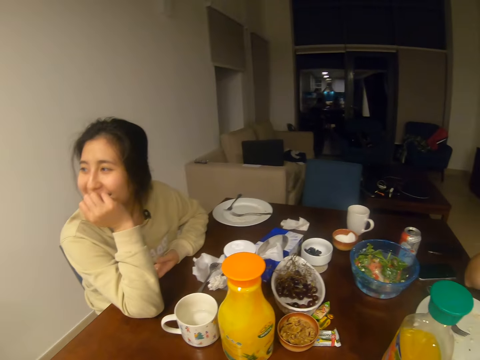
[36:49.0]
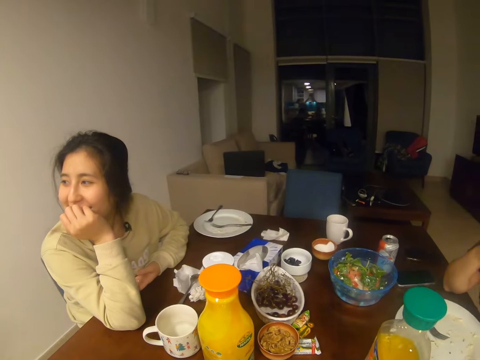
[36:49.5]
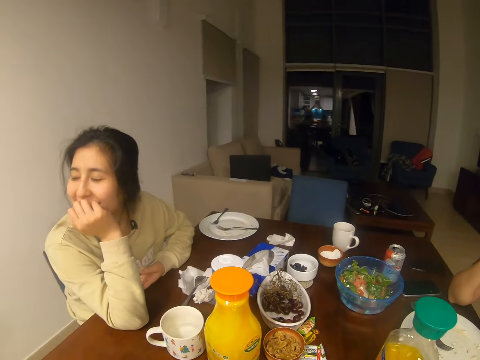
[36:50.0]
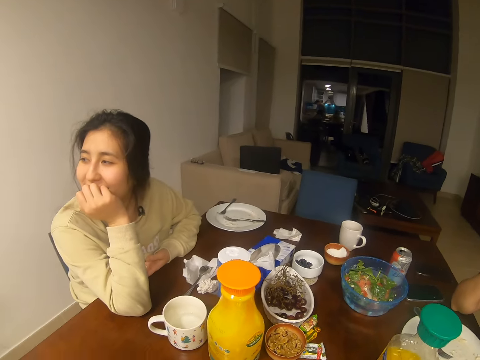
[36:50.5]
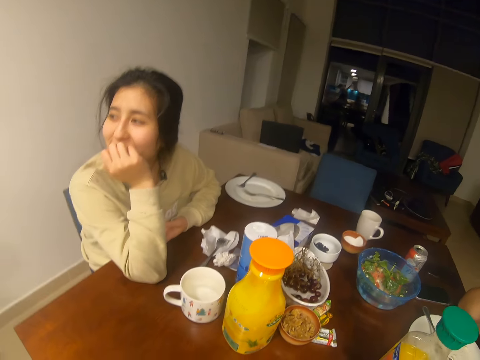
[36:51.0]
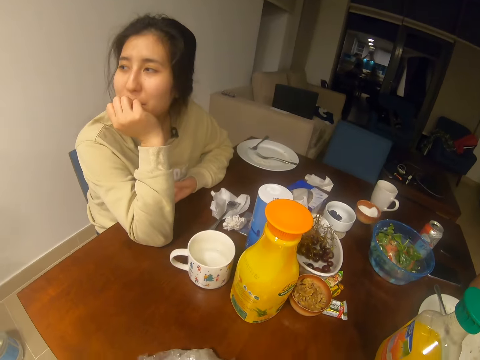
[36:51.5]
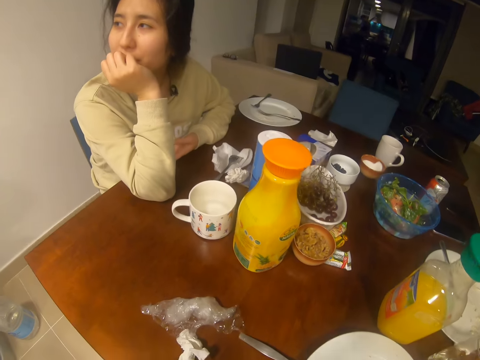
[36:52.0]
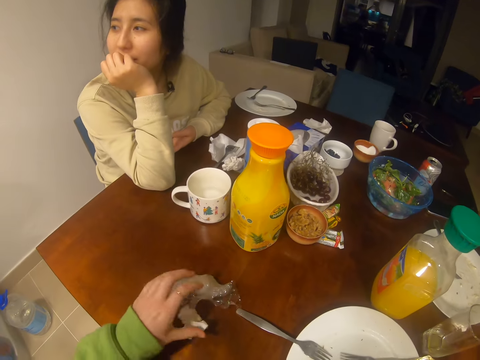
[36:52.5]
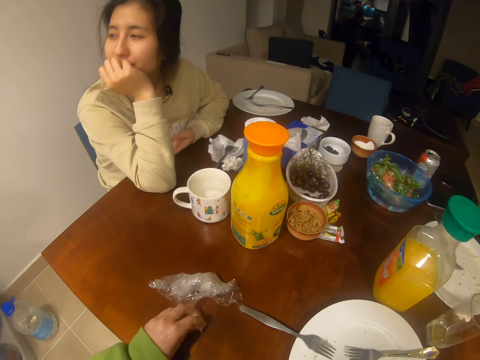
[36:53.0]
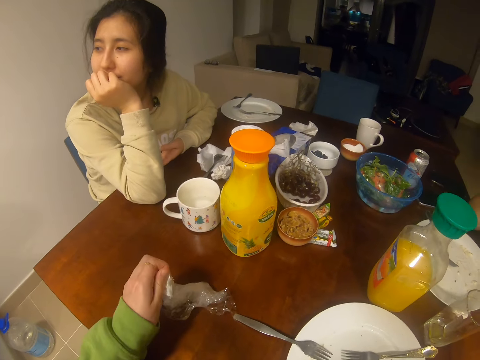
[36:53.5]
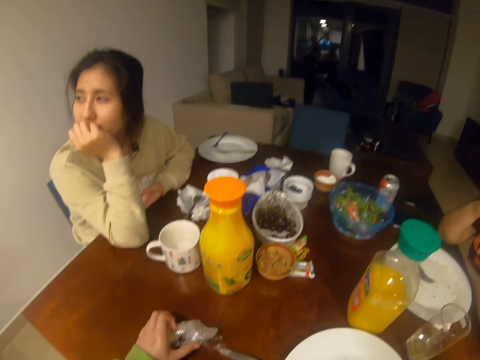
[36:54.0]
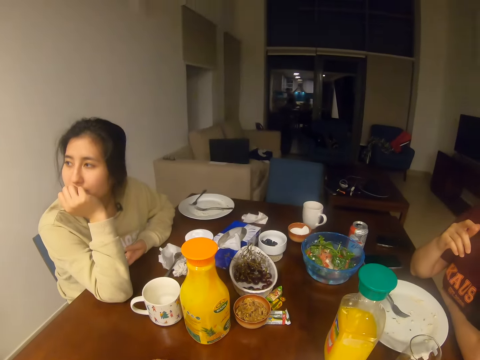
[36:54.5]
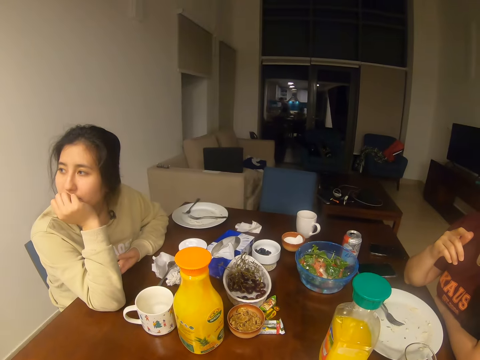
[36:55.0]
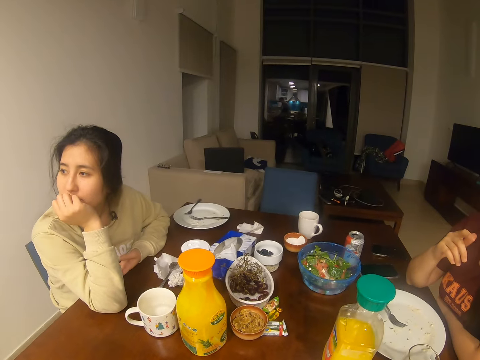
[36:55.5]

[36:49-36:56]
A woman converses with another woman, a man and the camera wearer. The camera wearer picks up a serviette. They hold a polythene bag.

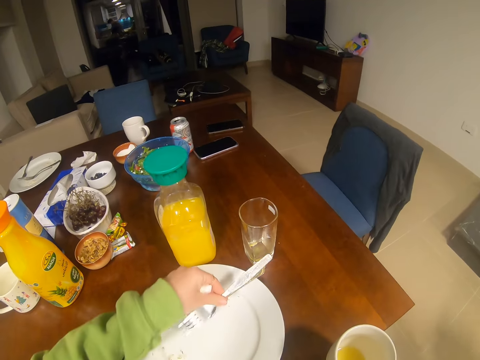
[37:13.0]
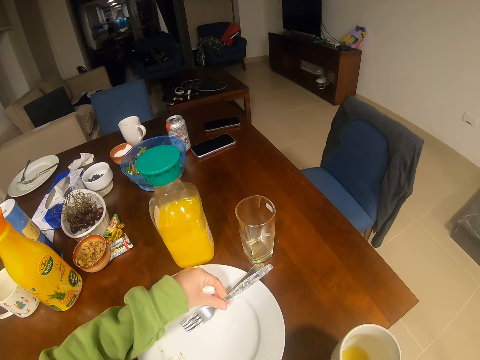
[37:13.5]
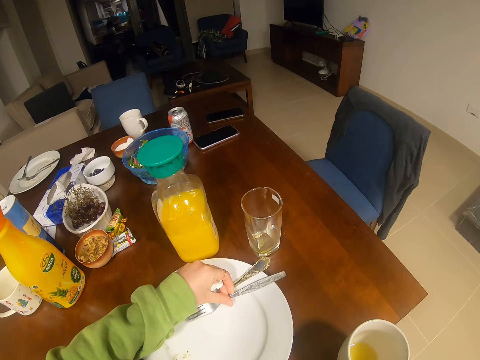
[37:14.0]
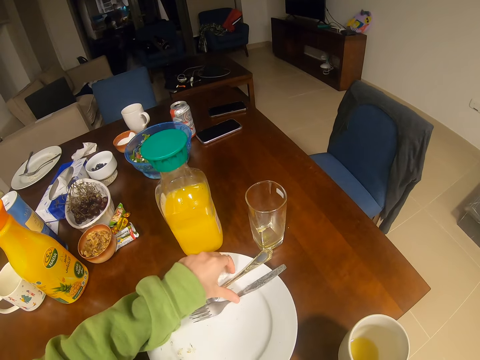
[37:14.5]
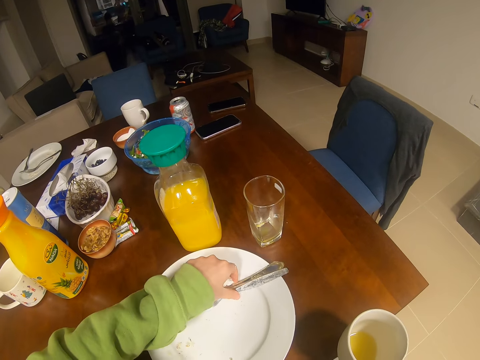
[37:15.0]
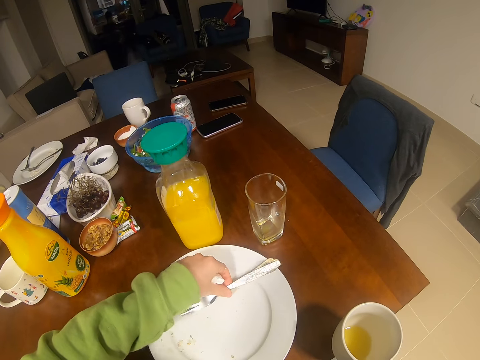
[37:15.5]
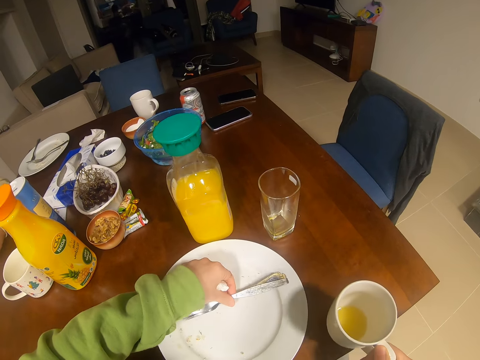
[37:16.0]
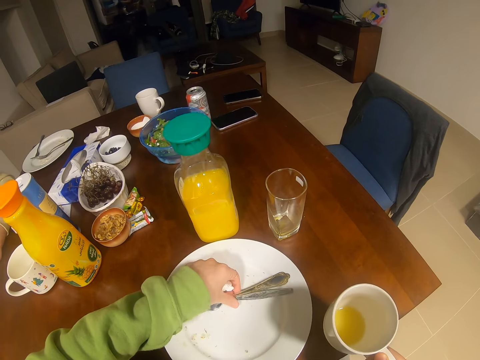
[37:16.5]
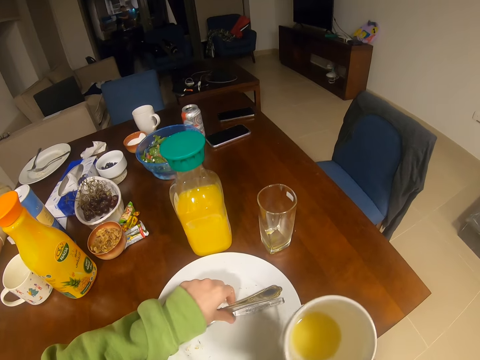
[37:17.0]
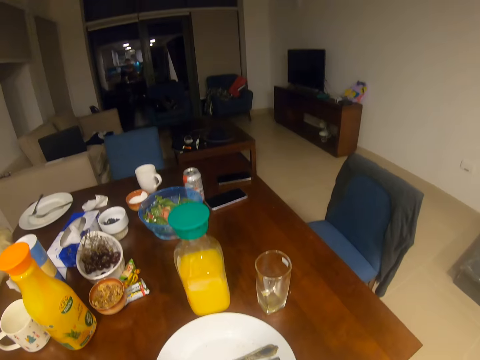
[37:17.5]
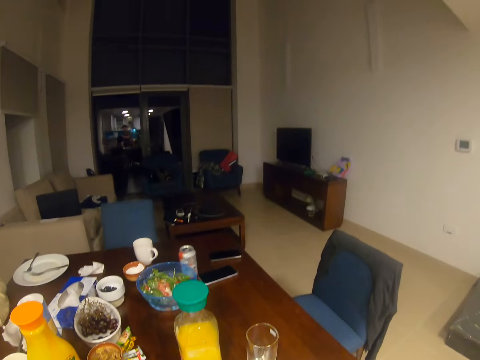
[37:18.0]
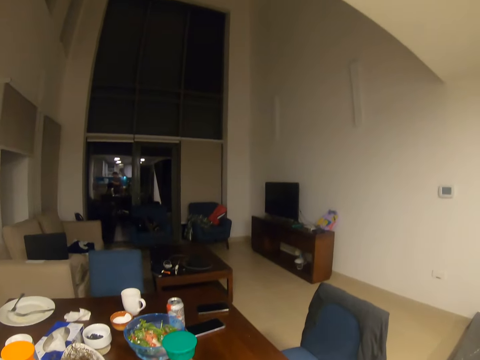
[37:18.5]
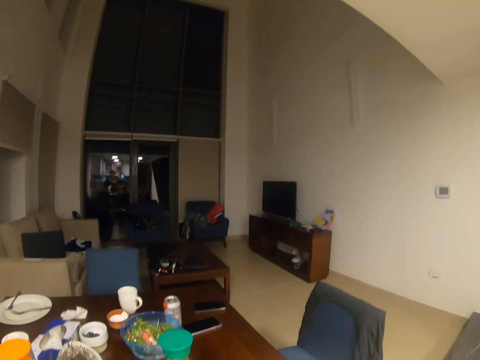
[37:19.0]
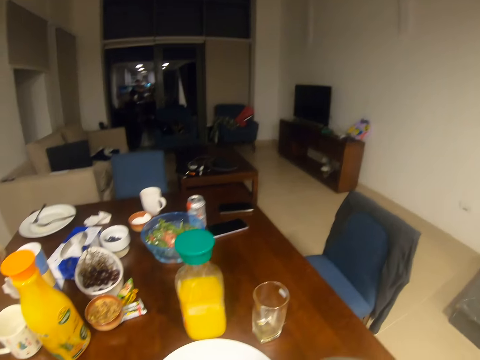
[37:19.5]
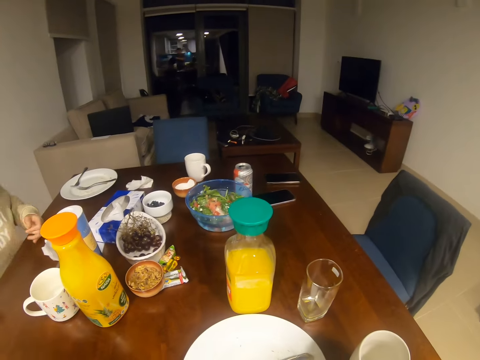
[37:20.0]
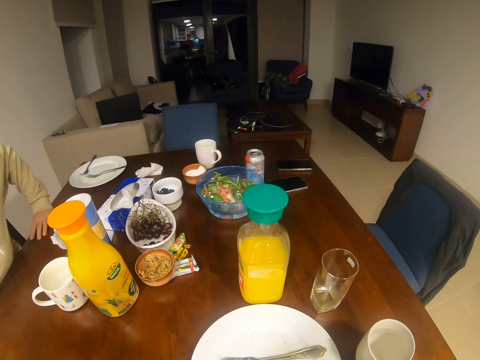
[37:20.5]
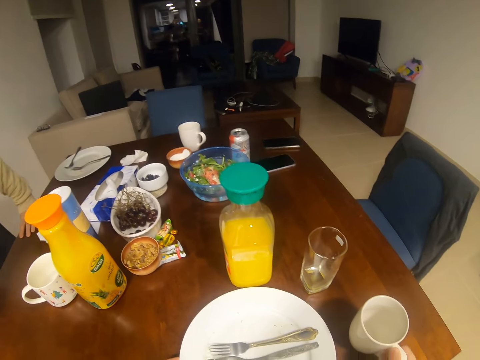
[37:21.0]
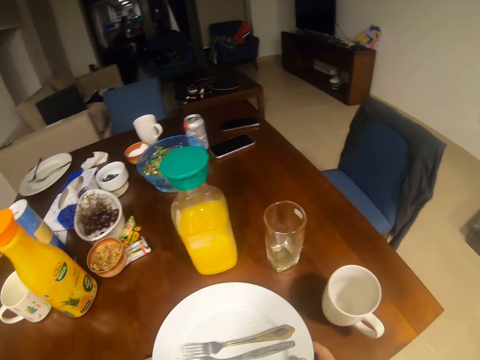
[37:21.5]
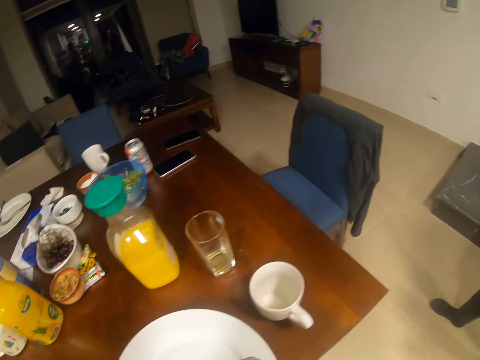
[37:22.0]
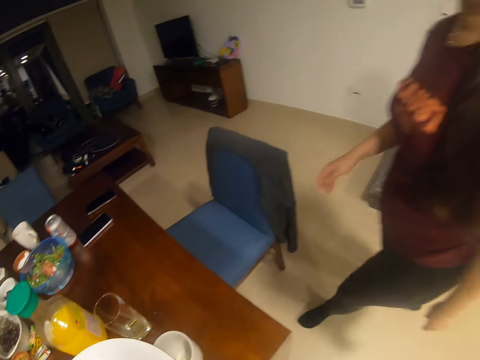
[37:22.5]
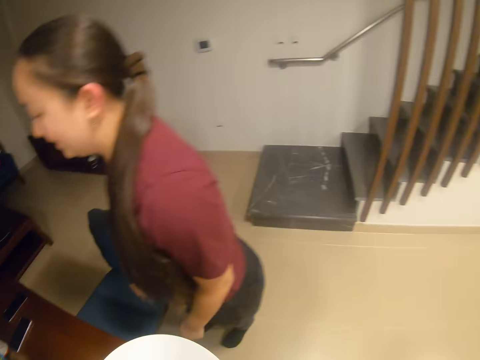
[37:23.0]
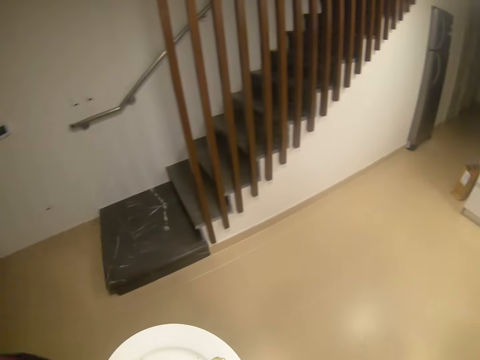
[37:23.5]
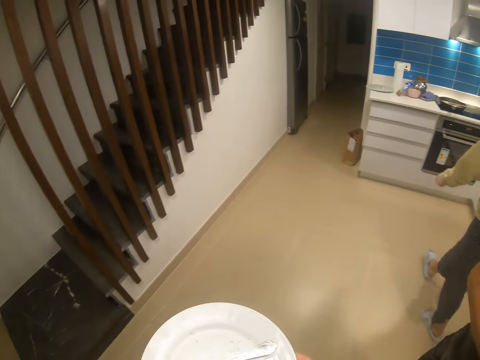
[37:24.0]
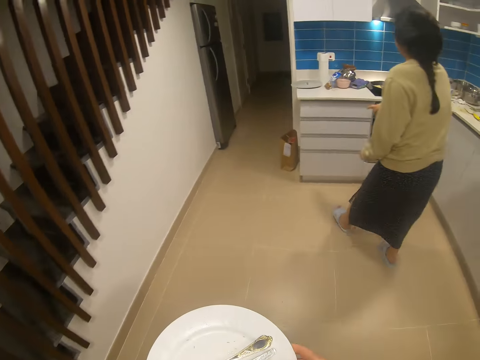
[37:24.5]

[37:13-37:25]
The camera wearer picks a fork. A man and a girl walk. The camera wearer holds spoons. They put the forks together. They lift a cup of juice. They place the cup of juice on the table. They pick a plate. The man and the girl hold a chair.

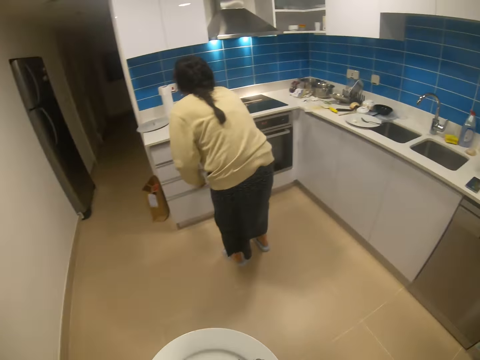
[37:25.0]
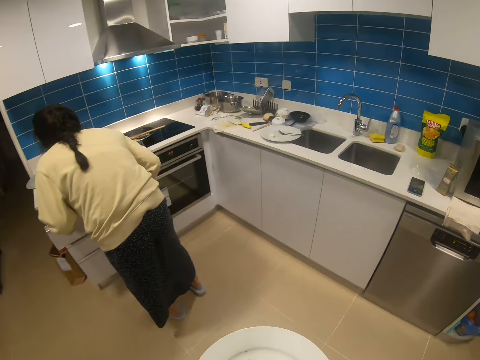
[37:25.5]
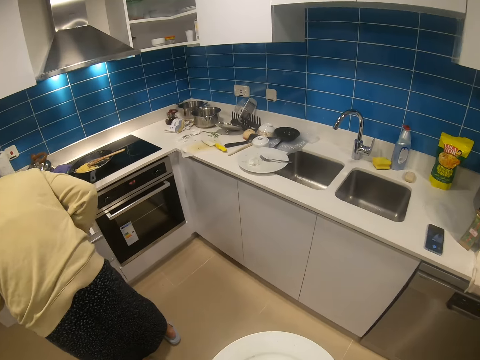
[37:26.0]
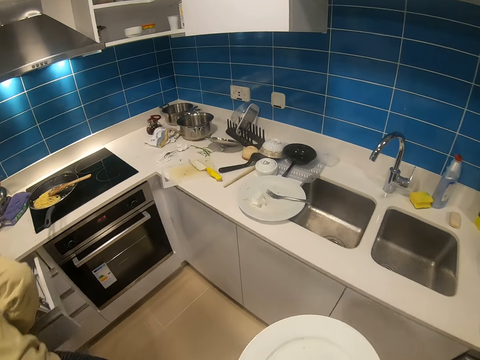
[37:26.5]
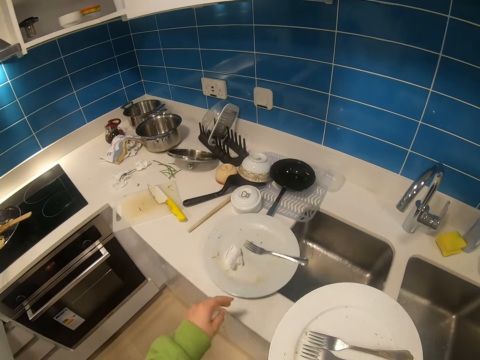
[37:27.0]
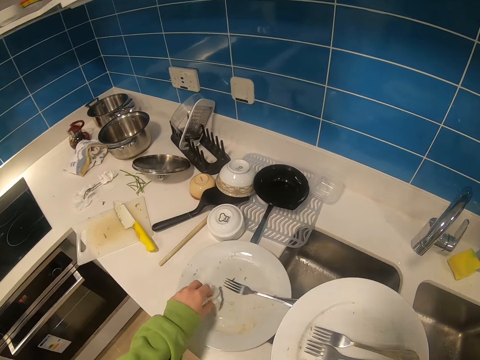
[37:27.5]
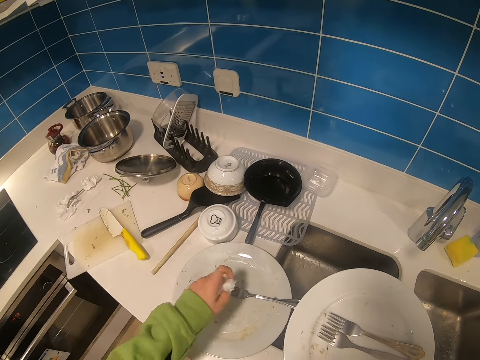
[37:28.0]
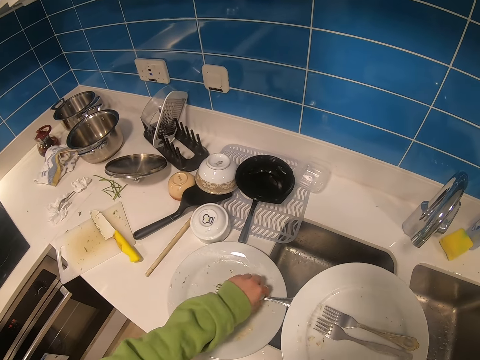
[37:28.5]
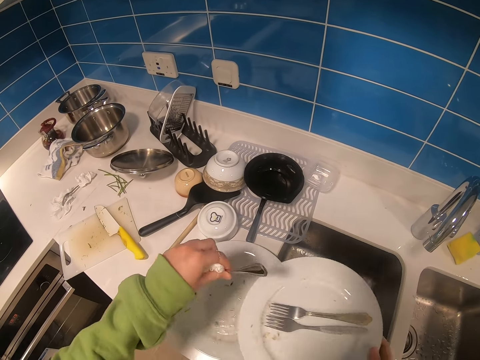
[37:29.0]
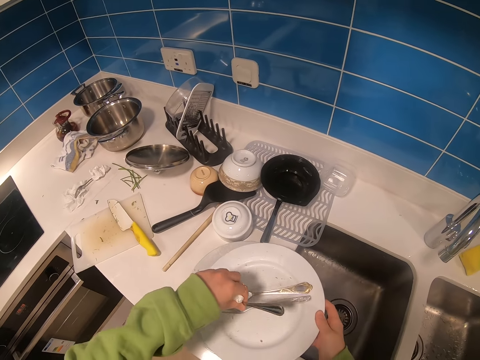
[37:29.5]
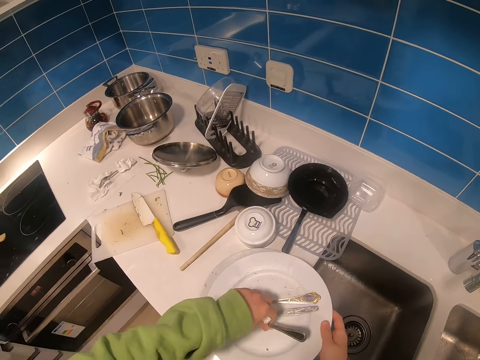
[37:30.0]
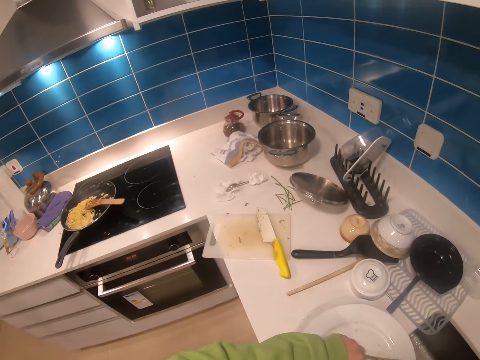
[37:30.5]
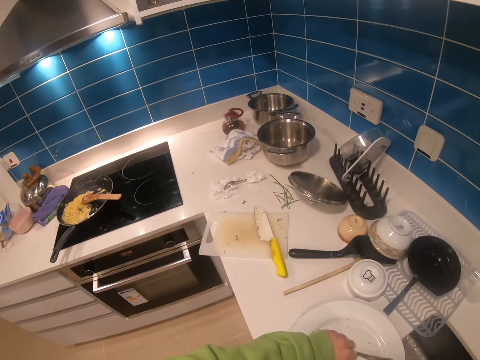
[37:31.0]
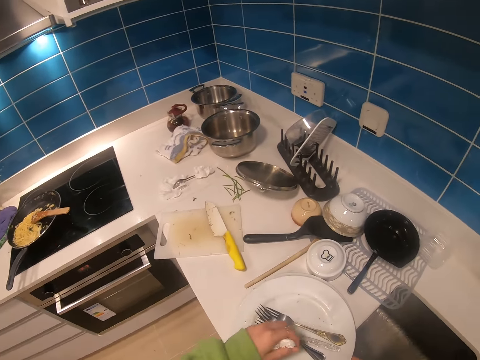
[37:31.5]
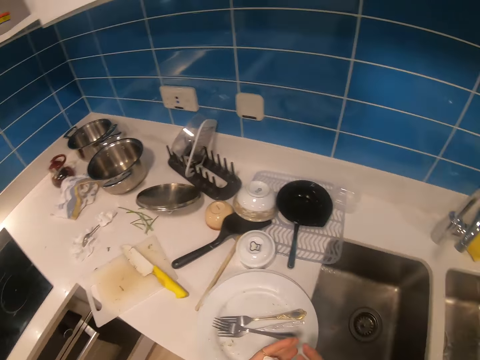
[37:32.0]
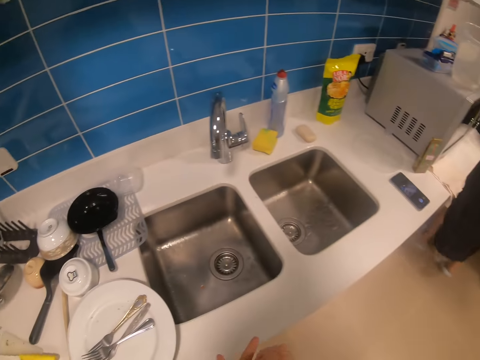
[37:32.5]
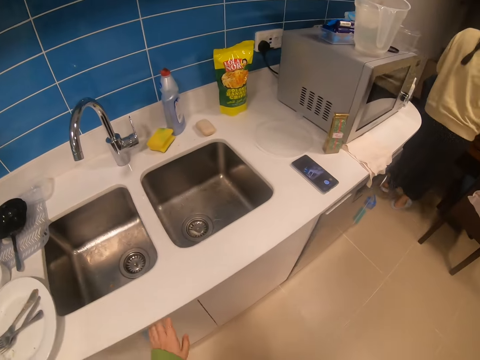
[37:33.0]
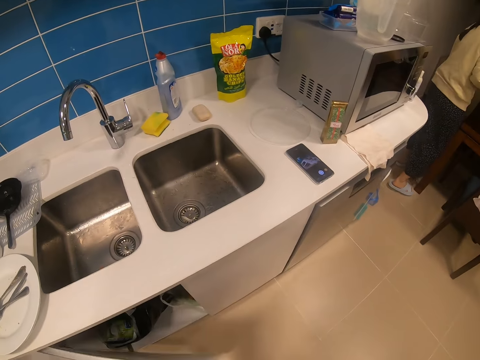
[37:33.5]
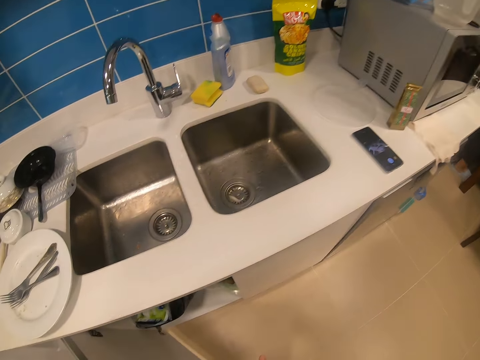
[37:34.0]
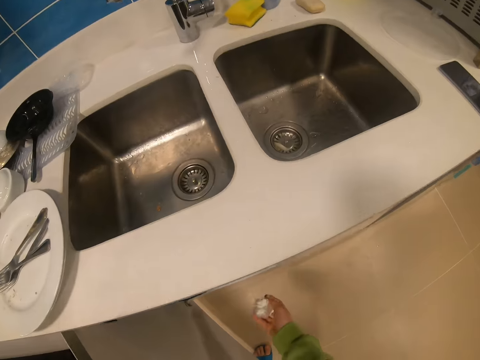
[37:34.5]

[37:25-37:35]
A girl walks towards the counter top. The camera wearer walks towards the sink. The girl pulls a drawer. The camera wearer picks up a serviette. They pick up a fork or spoon. They place a plate on another plate. They place the forks on the plate. They put the plate on the counter top. They open the kitchen cabinet.
